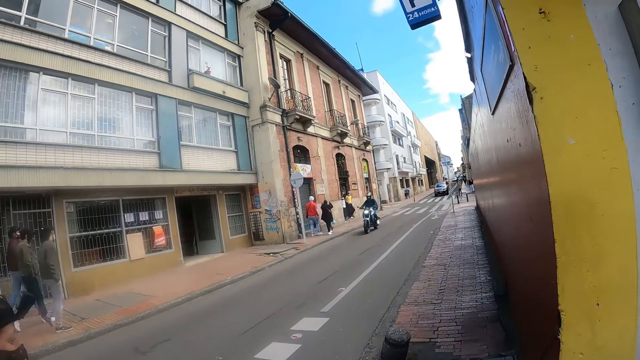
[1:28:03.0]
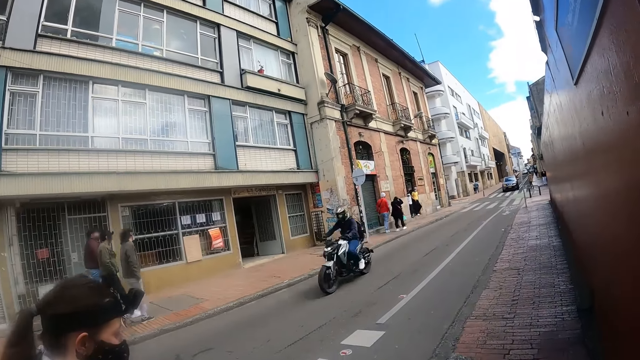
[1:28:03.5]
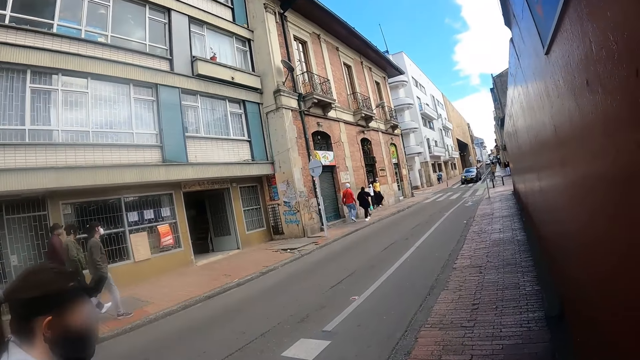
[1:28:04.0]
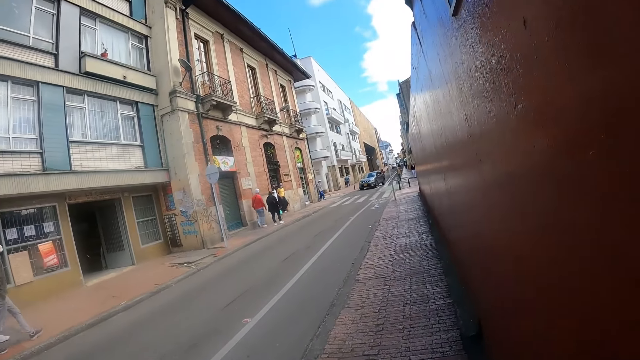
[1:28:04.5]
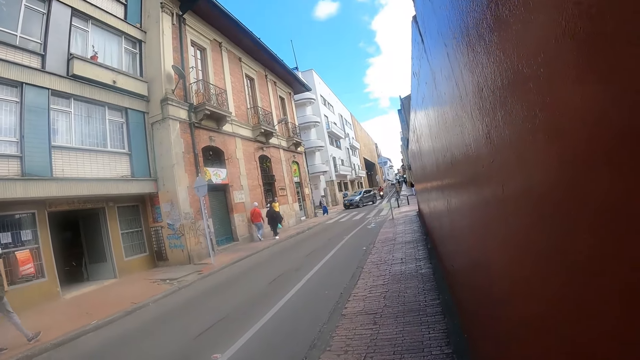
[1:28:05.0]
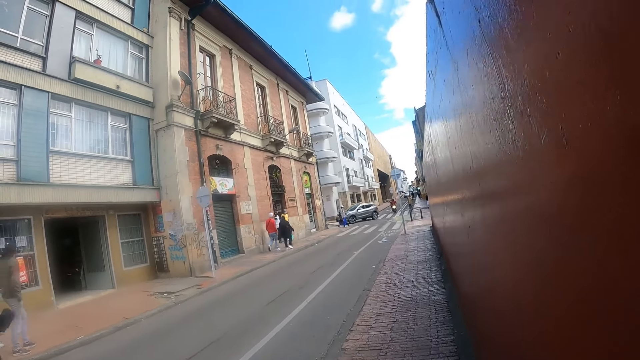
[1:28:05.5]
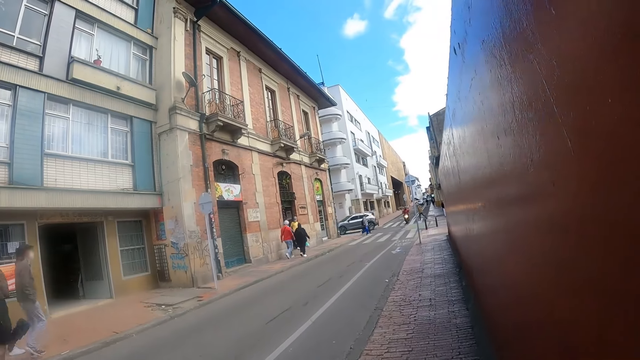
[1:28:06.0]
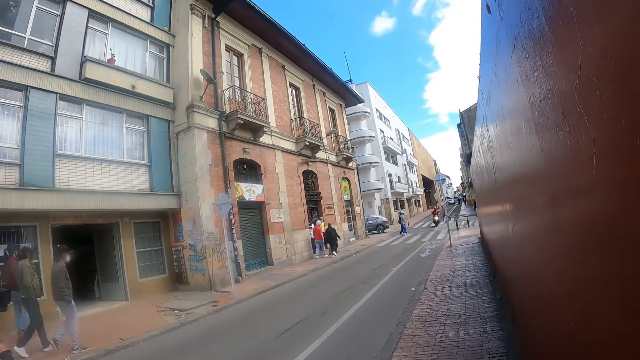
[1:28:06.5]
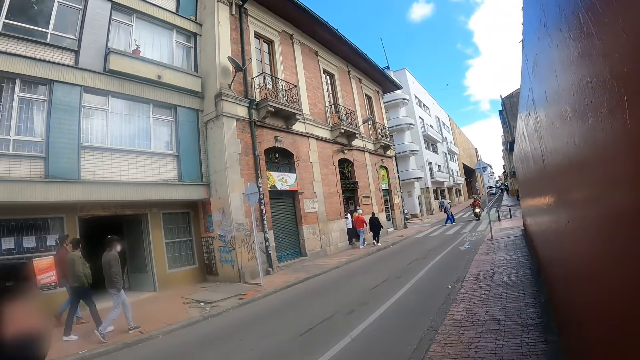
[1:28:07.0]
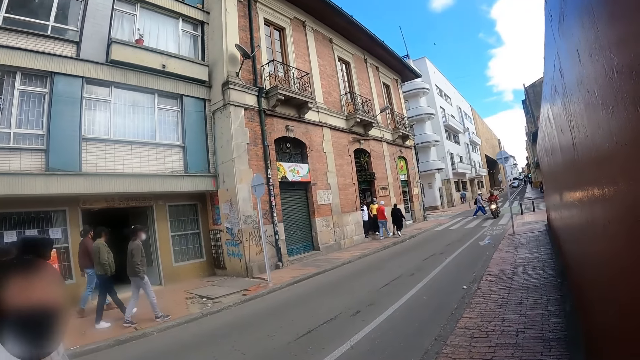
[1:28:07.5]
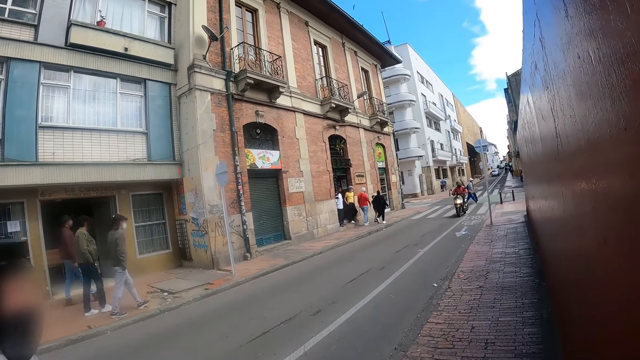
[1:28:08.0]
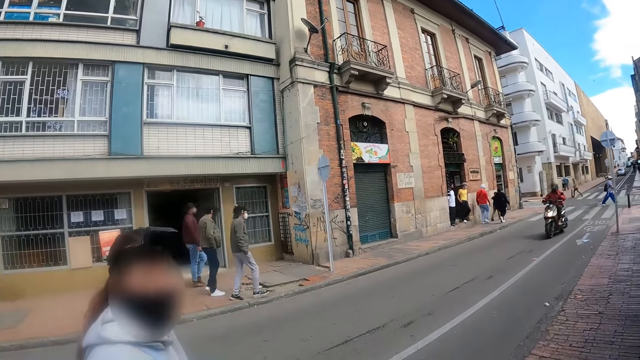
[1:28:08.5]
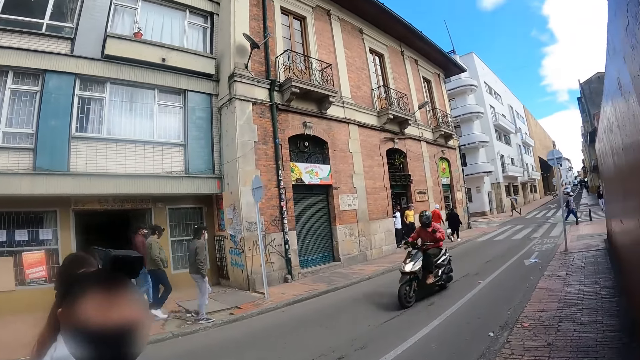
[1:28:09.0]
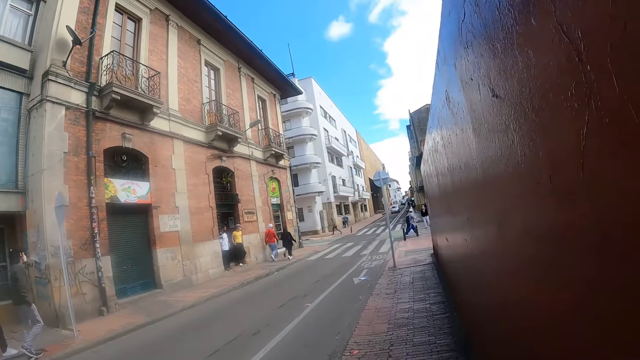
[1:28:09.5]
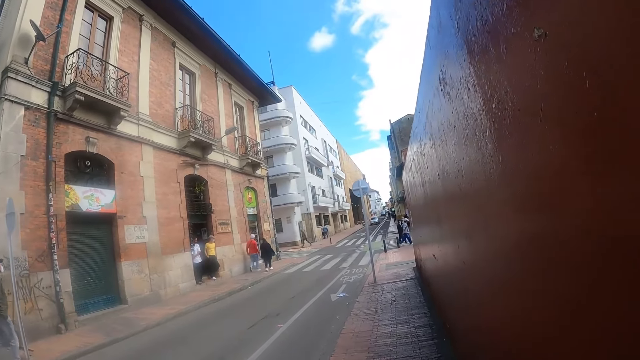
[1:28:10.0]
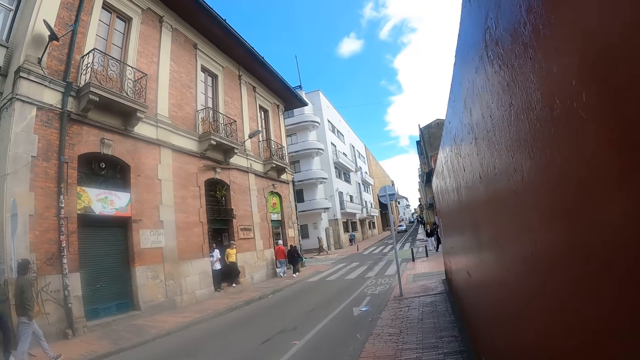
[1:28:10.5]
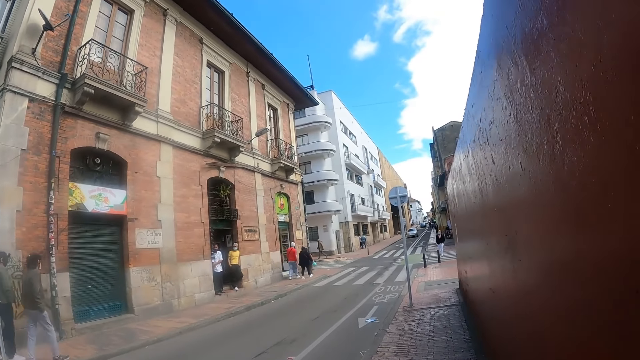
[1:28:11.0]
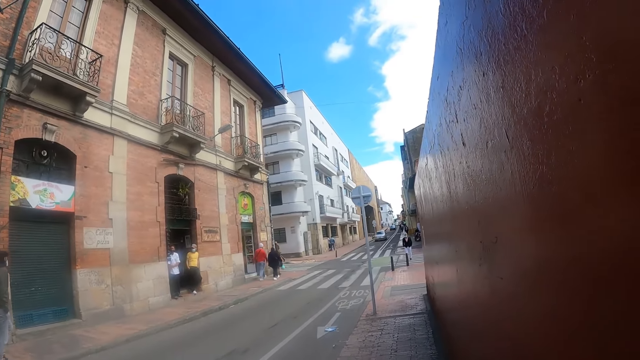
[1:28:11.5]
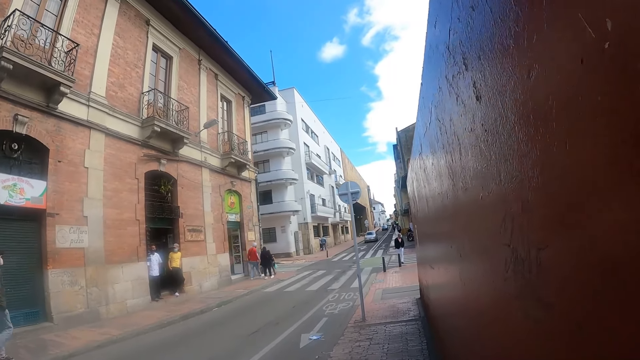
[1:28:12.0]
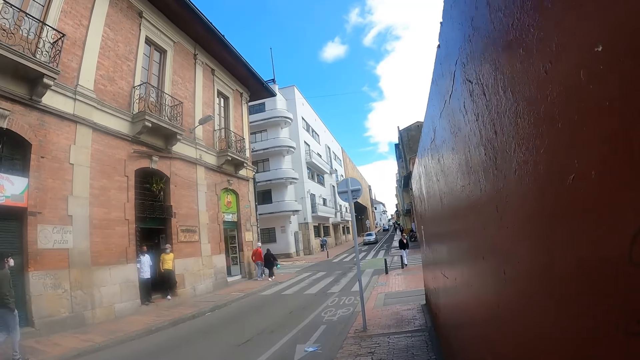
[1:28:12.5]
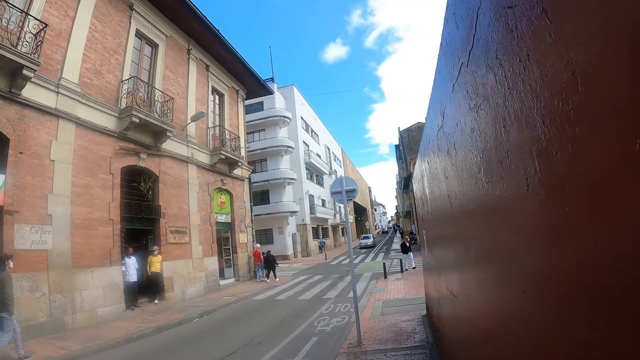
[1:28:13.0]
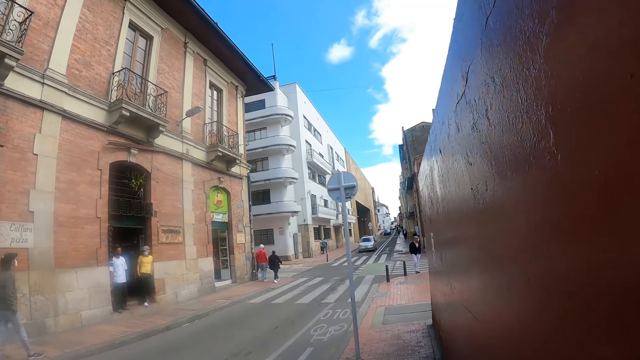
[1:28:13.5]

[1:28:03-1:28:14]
The camera wearer looks around. They walk on the pavement.

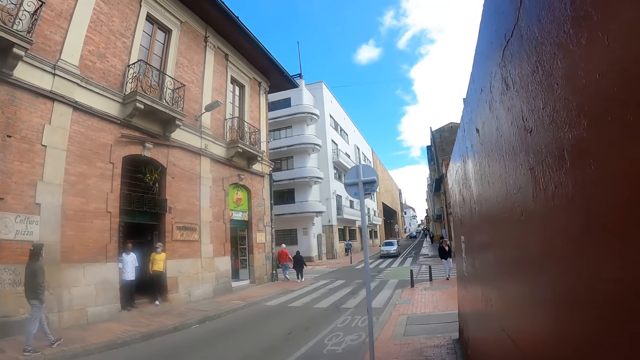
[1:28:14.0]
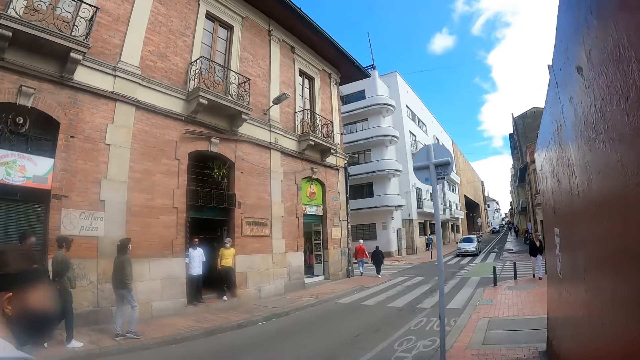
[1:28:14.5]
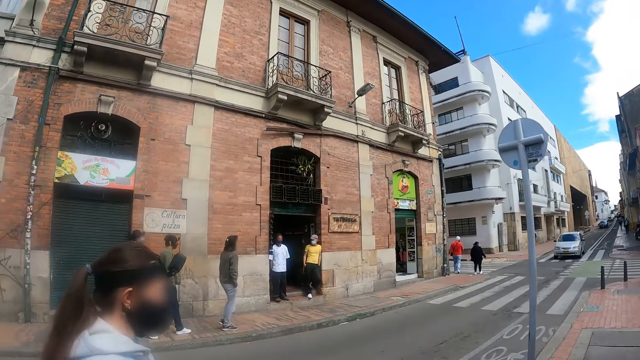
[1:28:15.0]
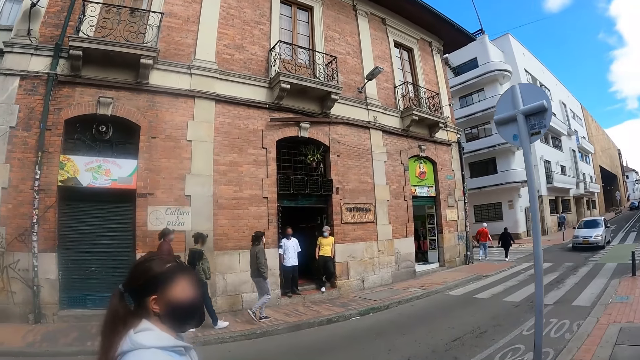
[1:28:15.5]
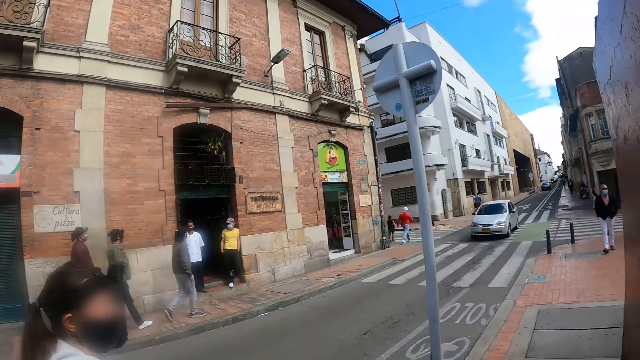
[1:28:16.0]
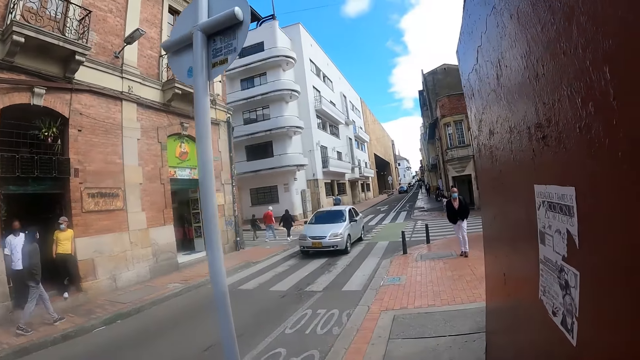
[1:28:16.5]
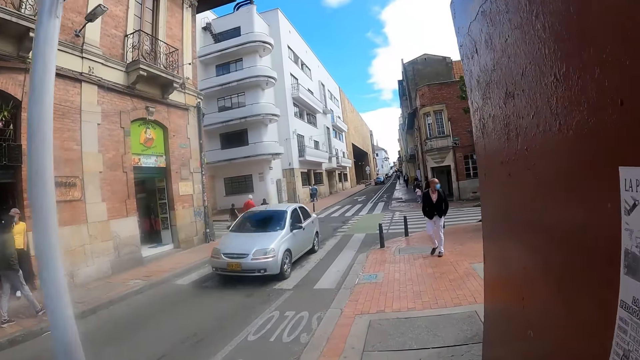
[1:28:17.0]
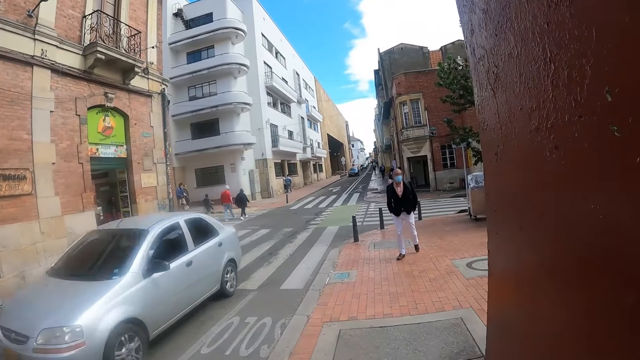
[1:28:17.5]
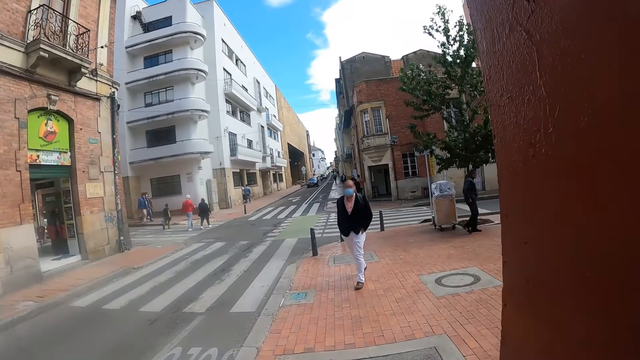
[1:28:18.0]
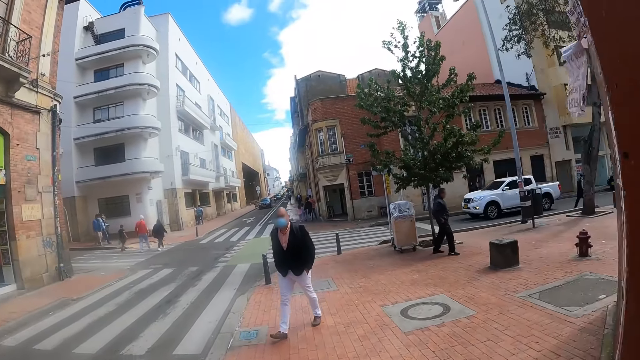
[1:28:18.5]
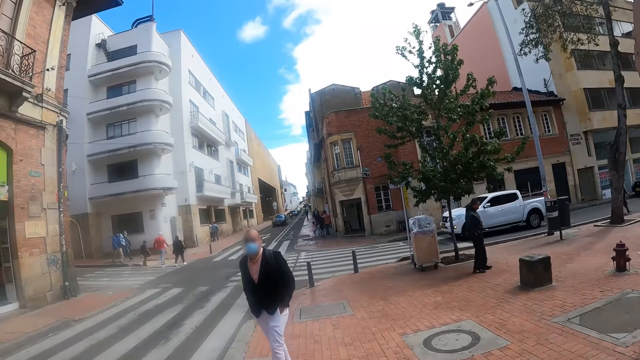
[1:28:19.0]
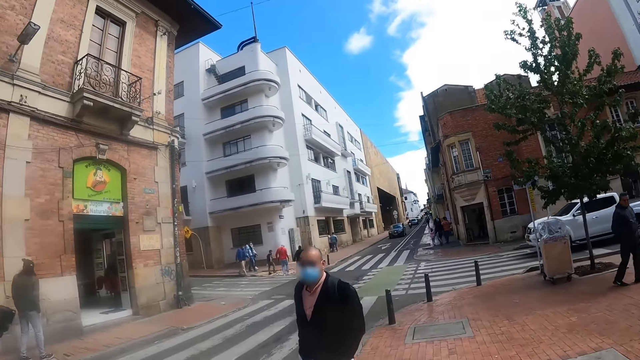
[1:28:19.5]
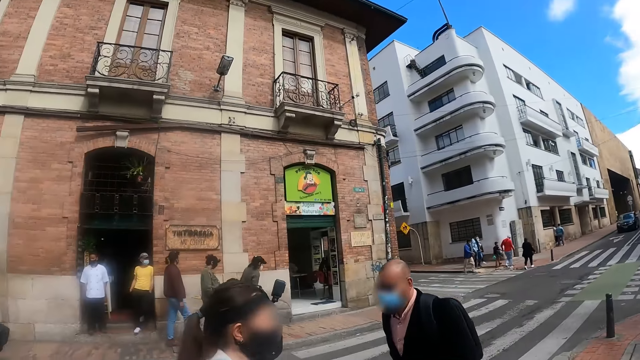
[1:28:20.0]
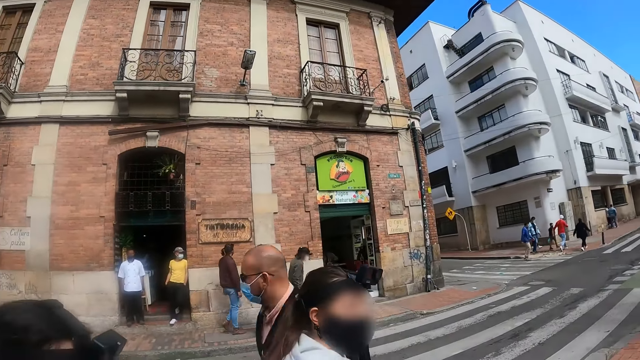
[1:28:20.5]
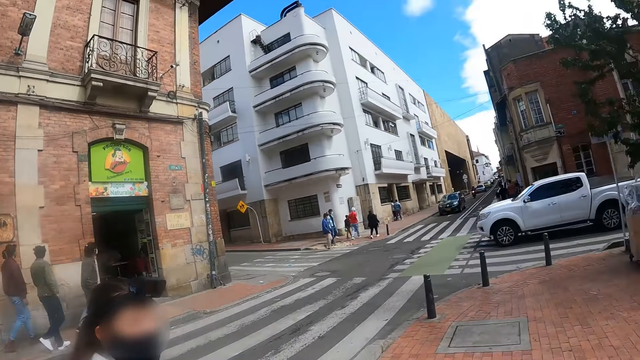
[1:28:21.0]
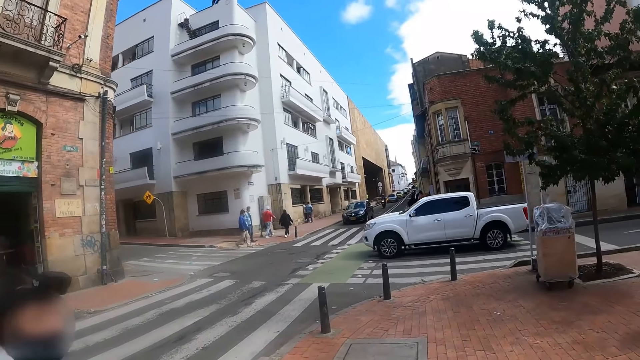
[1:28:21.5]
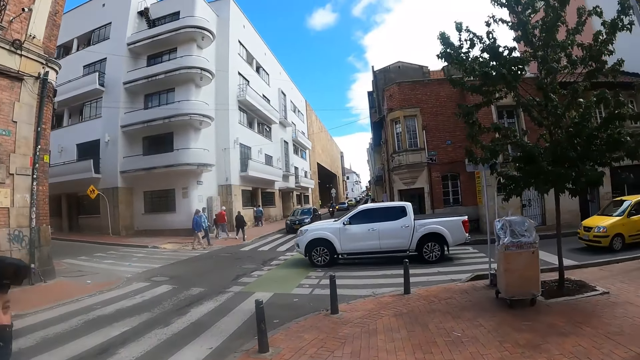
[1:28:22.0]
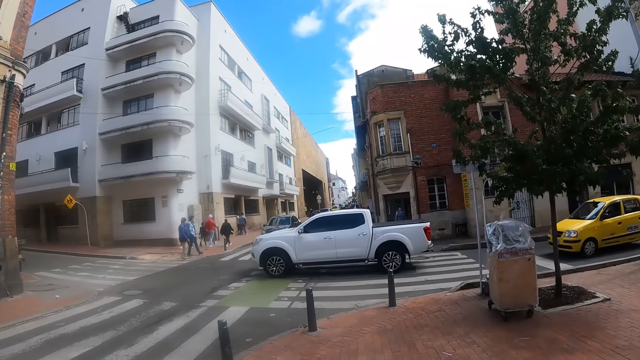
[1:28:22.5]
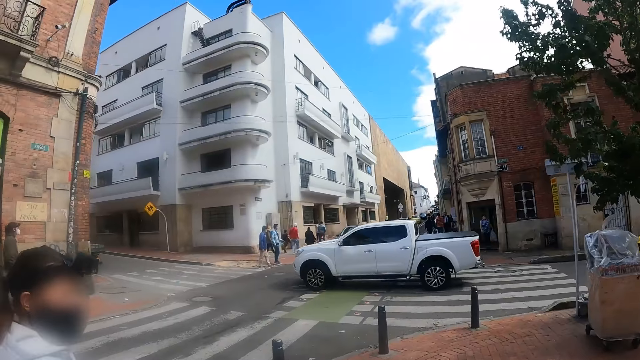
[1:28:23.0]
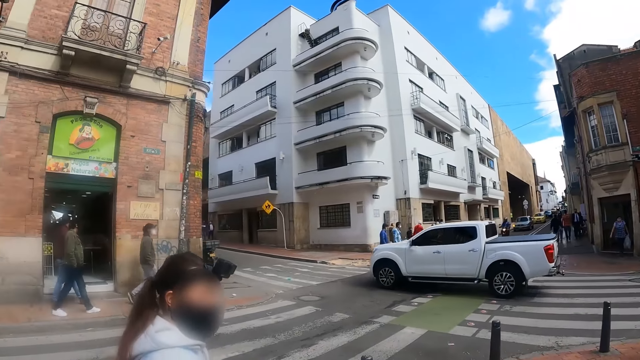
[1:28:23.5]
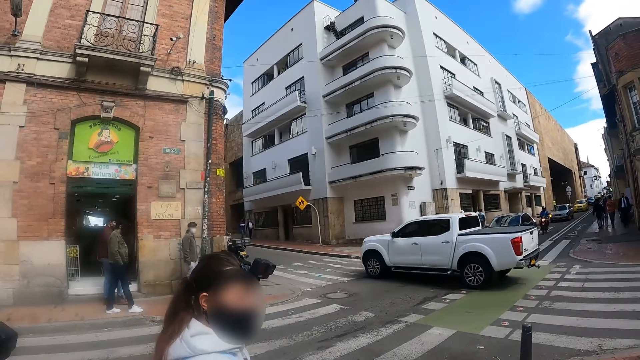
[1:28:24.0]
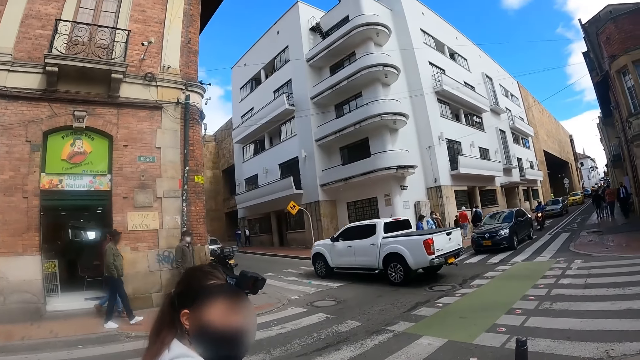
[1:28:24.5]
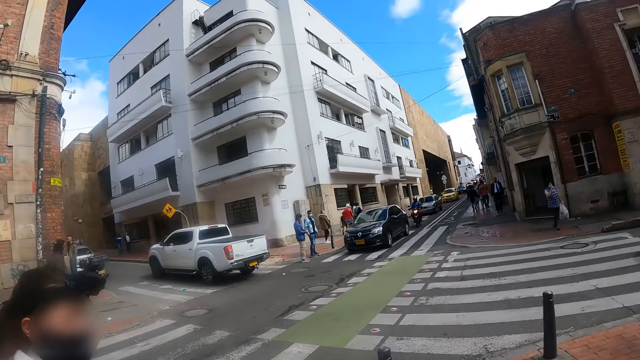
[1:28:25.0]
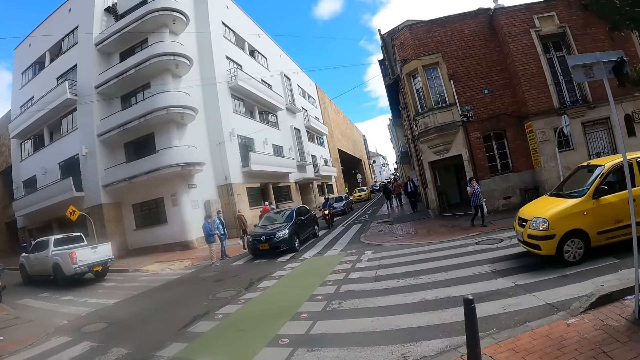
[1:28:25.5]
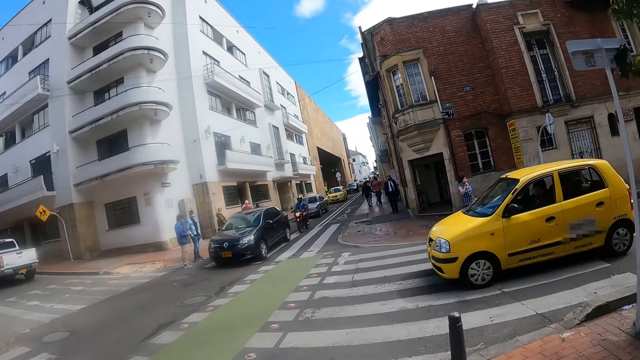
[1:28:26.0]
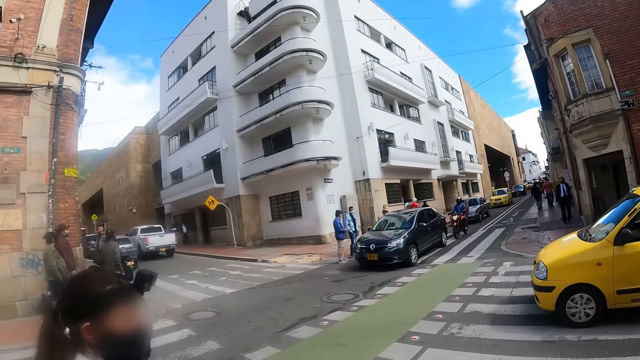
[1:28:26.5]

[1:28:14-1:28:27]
The camera wearer looks around. They walk on the pavement.
